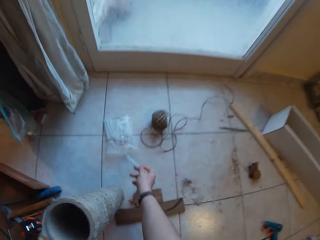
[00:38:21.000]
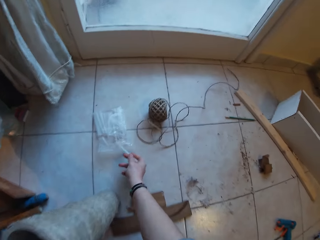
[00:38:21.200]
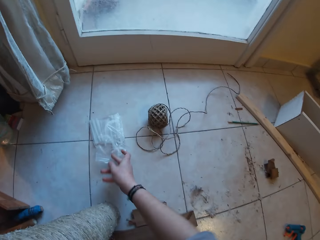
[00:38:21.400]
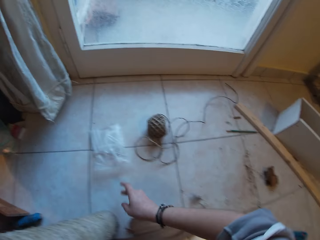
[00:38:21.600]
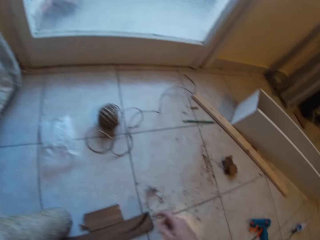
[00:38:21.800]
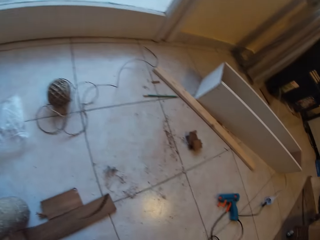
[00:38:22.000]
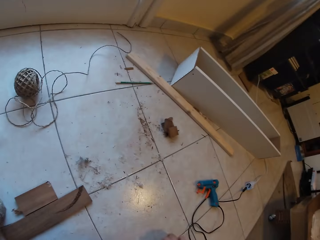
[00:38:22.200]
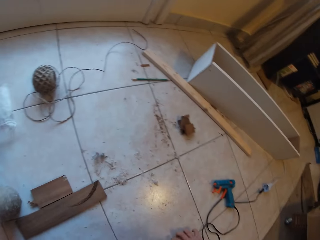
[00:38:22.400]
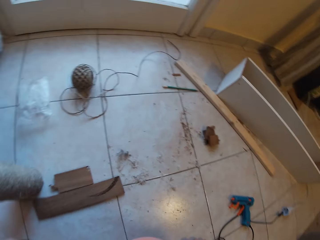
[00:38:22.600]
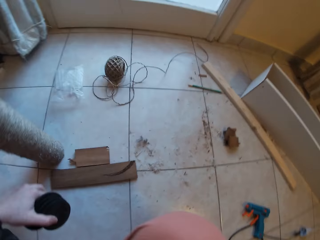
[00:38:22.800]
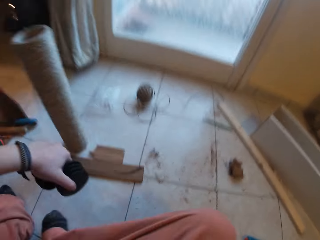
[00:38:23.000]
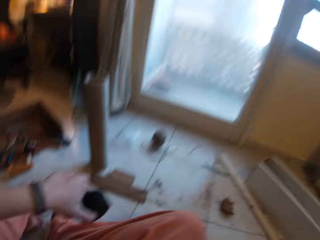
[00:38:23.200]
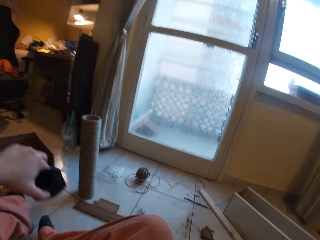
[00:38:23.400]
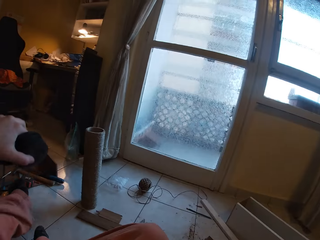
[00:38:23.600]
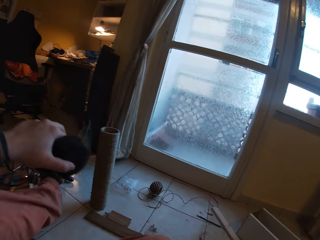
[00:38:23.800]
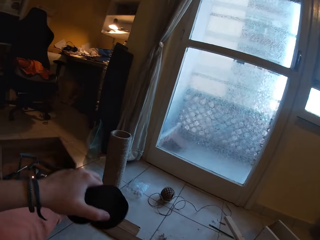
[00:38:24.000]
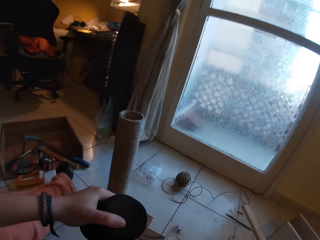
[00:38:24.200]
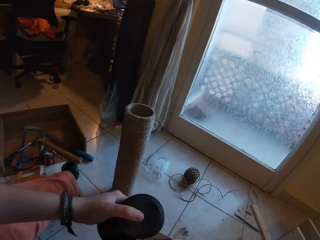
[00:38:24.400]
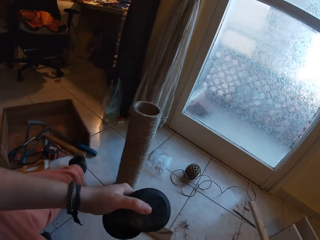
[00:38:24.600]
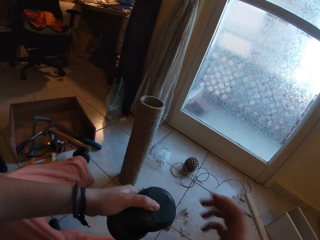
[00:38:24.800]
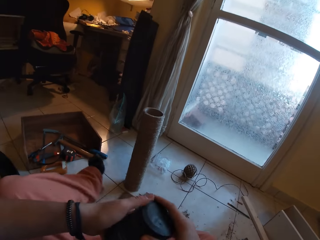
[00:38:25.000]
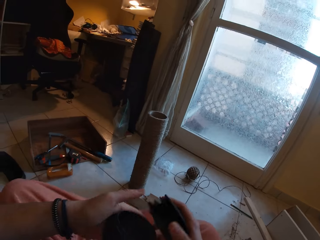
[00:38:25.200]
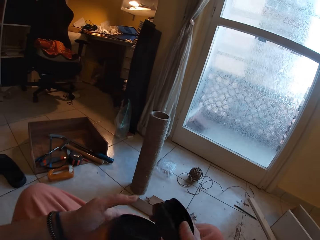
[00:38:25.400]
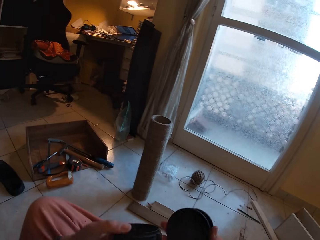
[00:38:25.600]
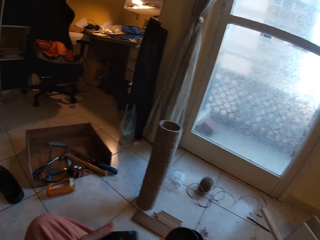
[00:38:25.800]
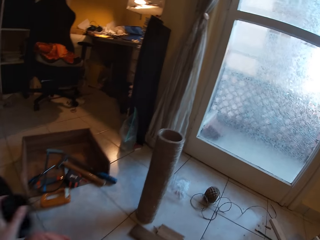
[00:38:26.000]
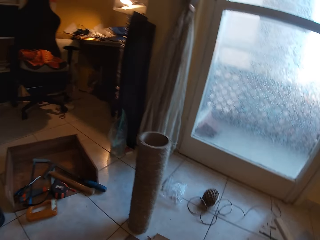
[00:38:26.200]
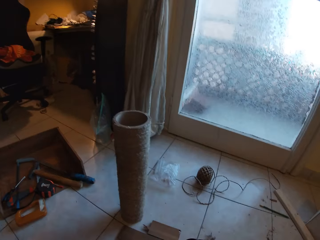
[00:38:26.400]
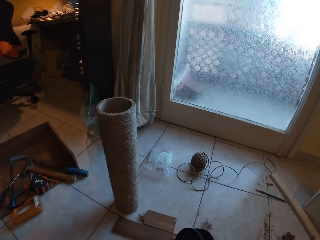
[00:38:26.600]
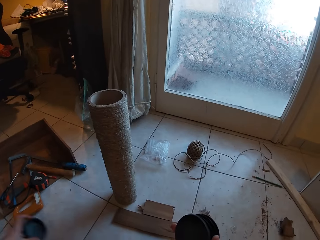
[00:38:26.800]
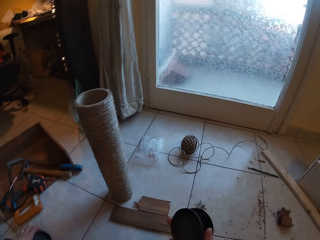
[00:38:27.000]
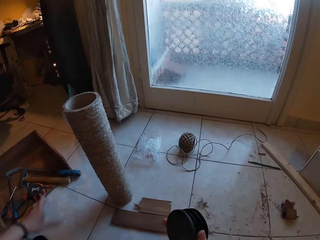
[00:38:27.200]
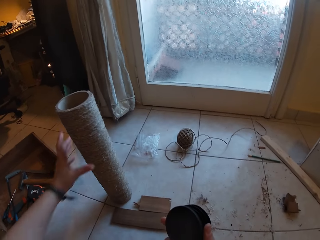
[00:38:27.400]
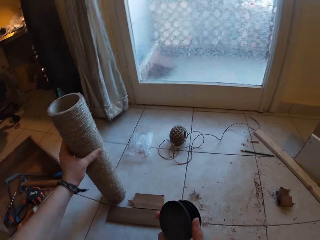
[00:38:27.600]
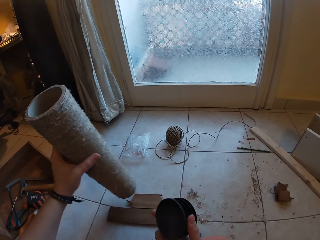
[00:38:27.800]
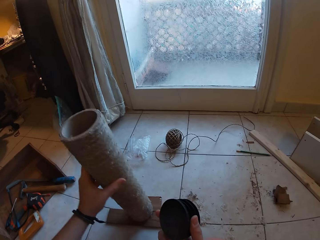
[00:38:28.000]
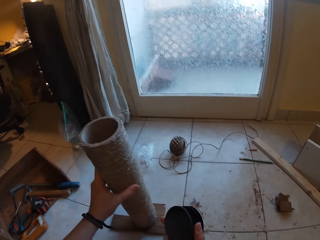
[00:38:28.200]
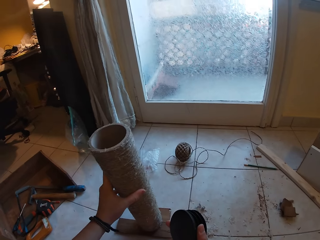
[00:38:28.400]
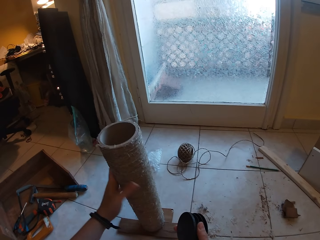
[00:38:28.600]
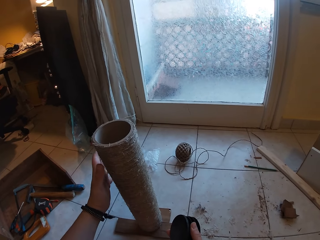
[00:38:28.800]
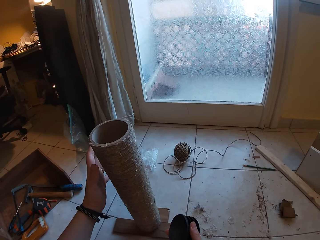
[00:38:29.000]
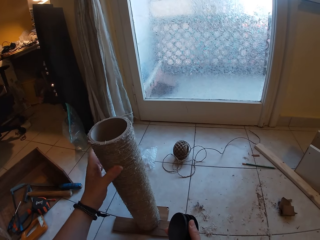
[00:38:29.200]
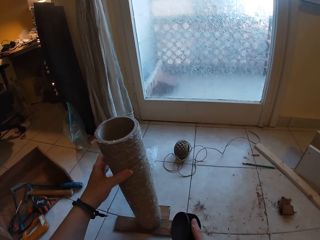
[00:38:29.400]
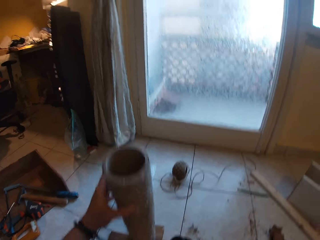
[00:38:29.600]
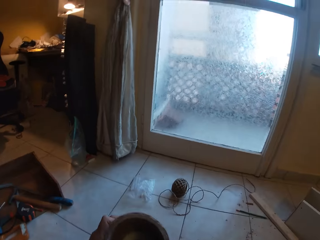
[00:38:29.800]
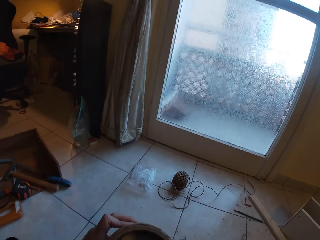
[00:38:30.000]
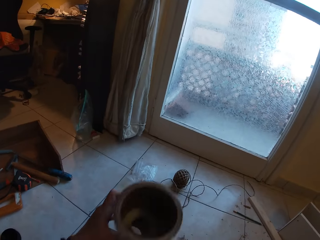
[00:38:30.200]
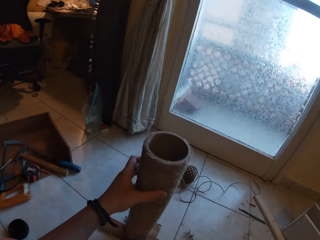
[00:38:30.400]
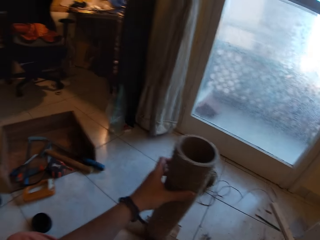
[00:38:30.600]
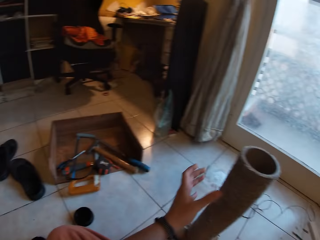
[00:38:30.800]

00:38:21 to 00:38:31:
The camera wearer drops the glue candle in a nylon pack on the floor with her right hand. She sits on the floor. She passes the plastic cover to her right hand with her left hand. She drops the plastic cover on the floor with her left hand. She places the craft on the wood planks on the floor with her left hand. She moves the sisal thread.

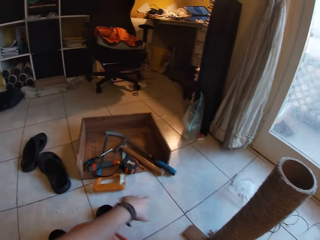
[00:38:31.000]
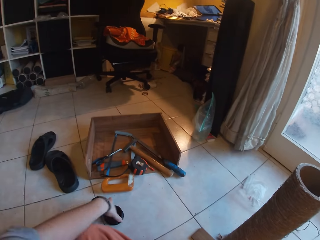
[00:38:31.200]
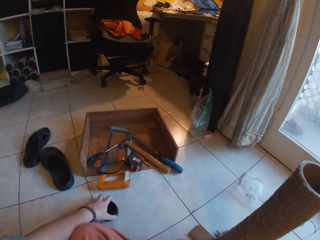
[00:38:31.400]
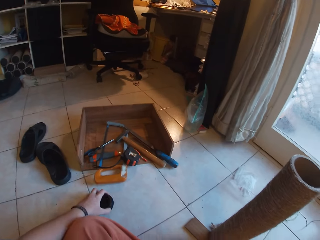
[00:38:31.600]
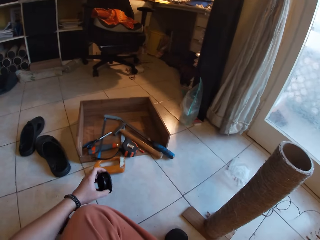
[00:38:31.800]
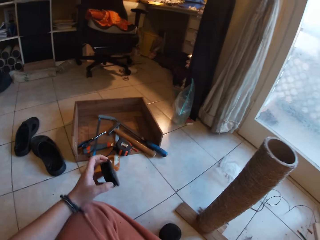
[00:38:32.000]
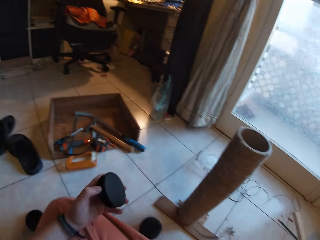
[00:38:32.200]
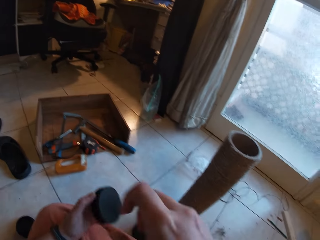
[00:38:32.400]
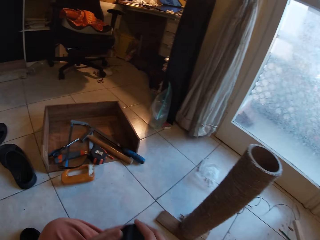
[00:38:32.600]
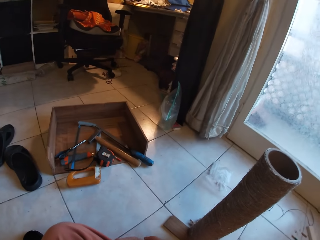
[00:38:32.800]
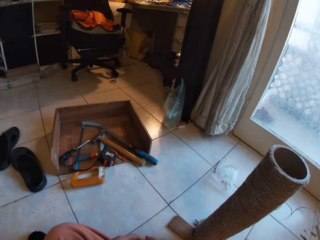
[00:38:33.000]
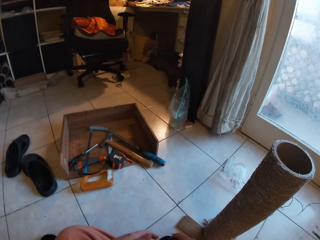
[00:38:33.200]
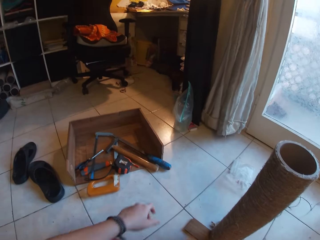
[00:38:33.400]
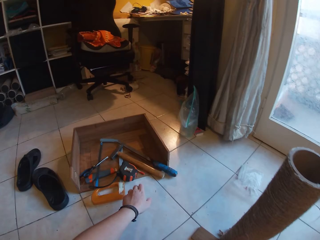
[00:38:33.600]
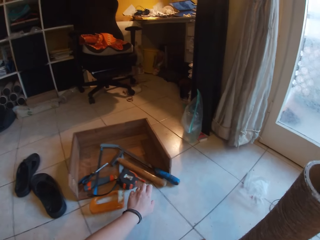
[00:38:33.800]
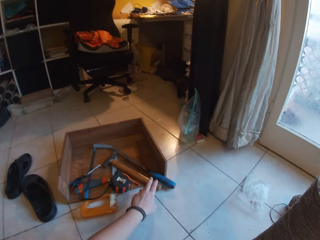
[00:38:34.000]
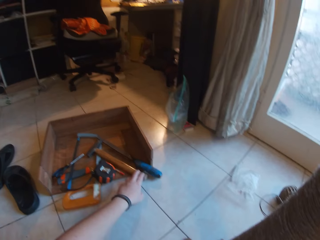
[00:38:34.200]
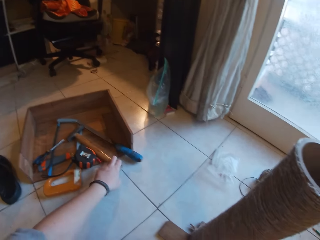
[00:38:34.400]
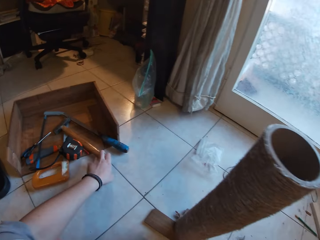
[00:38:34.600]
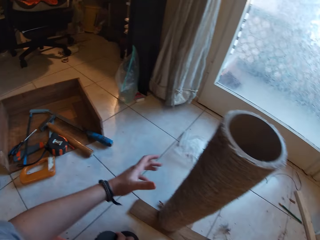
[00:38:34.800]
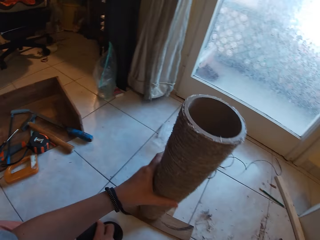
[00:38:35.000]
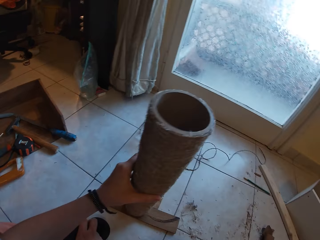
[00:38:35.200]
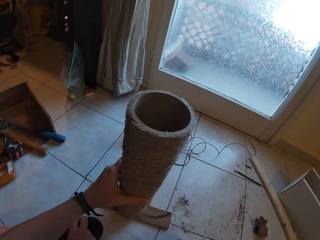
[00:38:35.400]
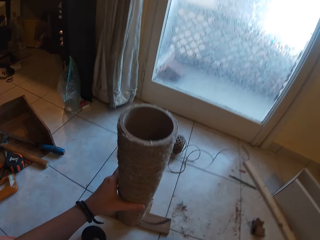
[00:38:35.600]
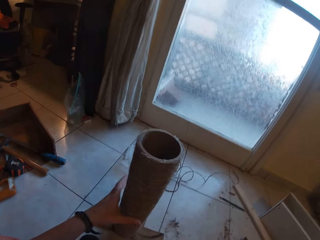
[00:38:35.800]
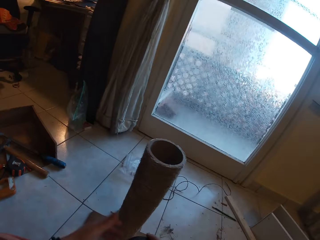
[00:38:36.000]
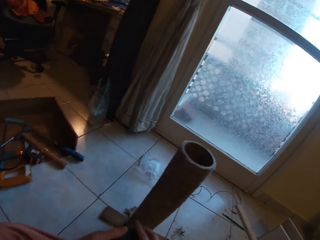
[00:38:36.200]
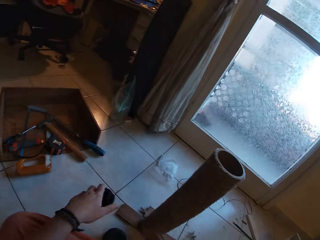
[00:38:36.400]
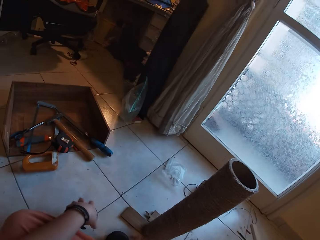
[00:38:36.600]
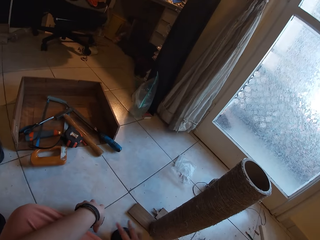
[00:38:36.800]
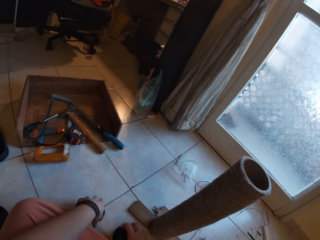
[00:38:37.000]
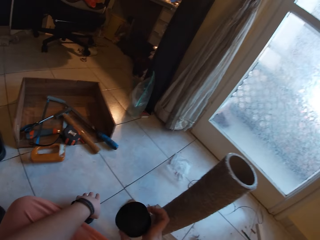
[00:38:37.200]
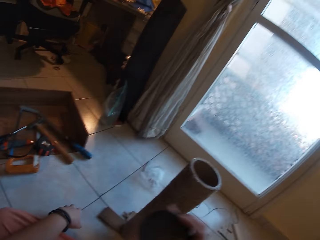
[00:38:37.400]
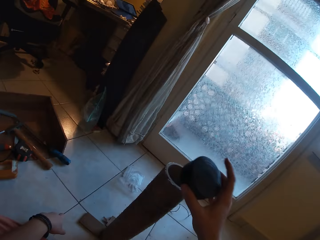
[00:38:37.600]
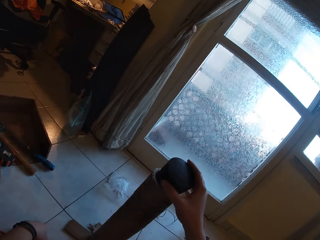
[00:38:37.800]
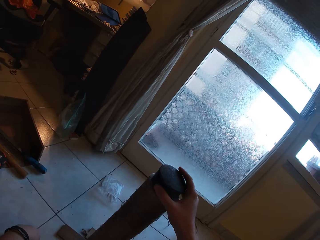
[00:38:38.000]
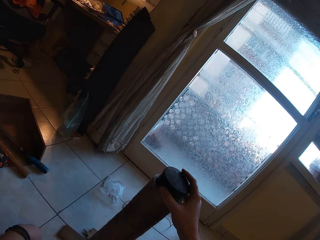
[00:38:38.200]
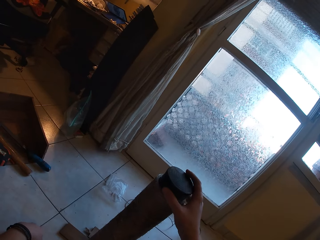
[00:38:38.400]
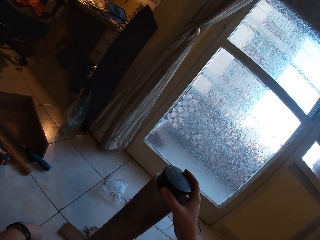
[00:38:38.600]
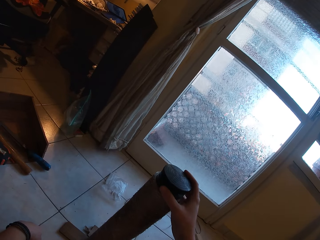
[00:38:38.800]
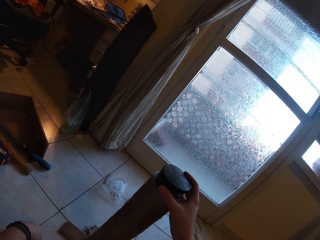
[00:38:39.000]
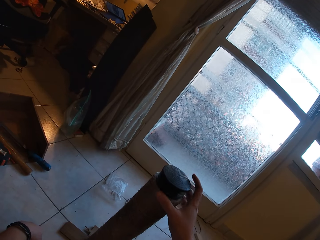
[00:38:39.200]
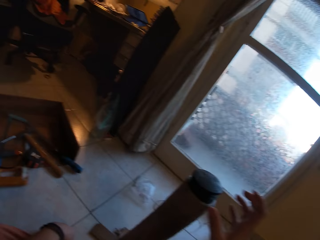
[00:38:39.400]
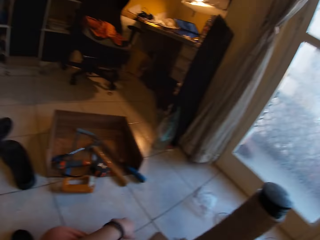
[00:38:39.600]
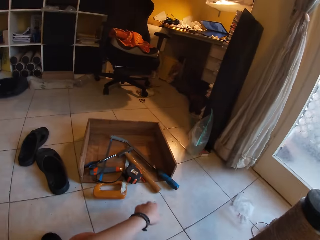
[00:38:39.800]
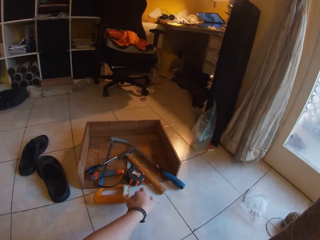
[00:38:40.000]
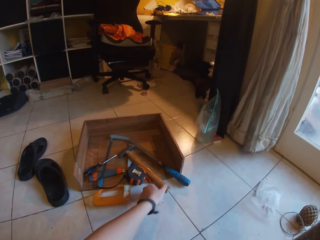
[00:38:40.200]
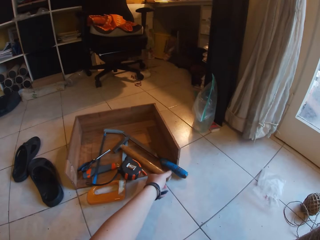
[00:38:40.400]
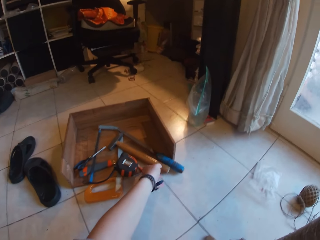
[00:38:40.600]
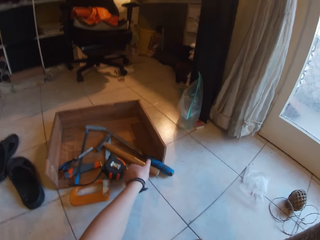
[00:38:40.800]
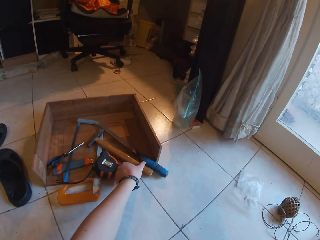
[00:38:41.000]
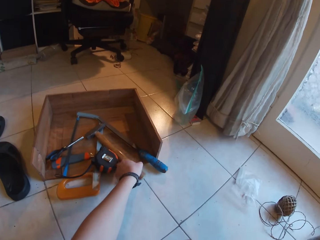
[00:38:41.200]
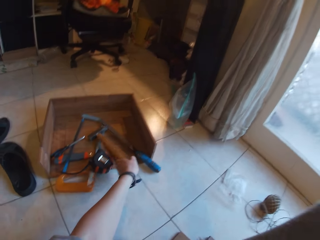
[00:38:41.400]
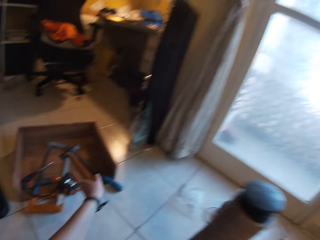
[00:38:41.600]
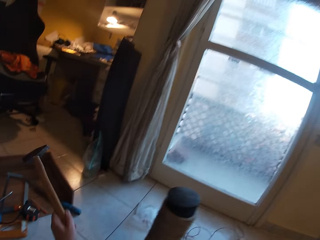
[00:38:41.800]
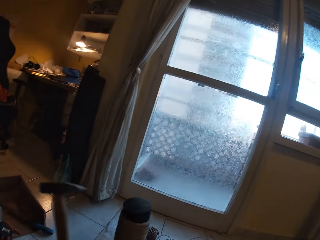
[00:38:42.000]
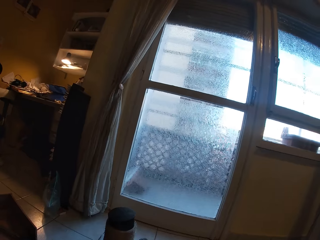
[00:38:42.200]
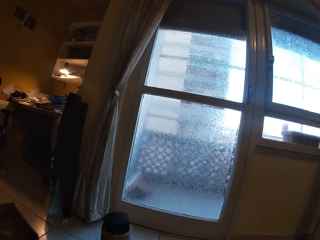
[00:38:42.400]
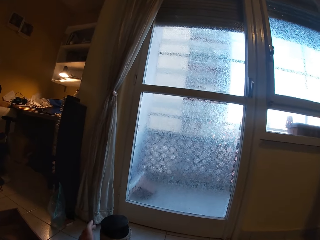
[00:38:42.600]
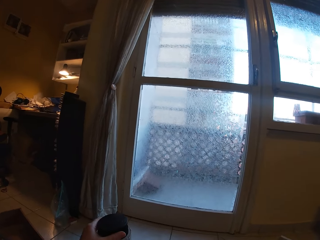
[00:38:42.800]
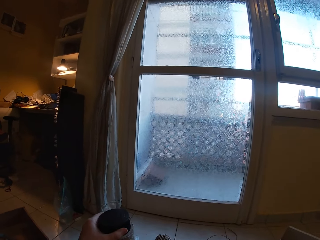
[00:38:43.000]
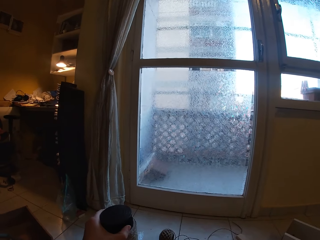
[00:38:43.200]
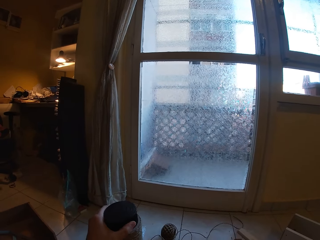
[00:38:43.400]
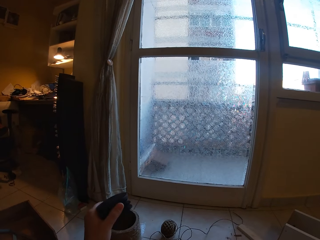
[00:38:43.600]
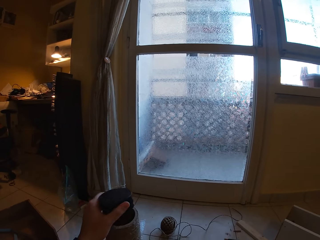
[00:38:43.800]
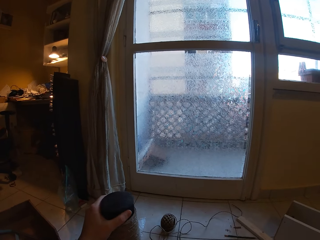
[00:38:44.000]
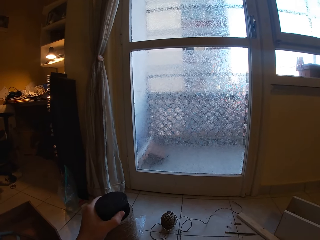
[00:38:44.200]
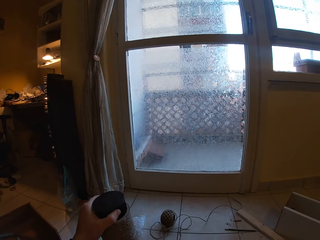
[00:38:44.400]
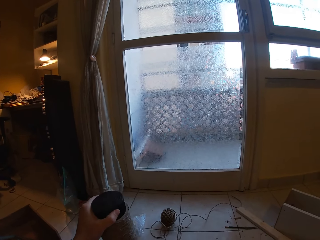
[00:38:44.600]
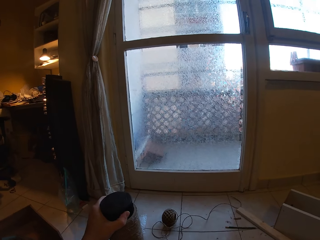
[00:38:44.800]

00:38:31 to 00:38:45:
The camera wearer picks the plastic cover or lid from the floor with her left hand. She passes the plastic cover to her right hand with her left hand. She adjusts the craft on the wood planks on the floor with her left hand. She passes the plastic cover to her left hand with her right hand. She picks the plastic cover from the floor with her right hand. She drops the plastic cover on the floor with her left hand. She places the plastic cover on the craft with her right hand. She fixes the lid on the sisal thread. She picks a hammer from the toolbox with her left hand. She adjusts the plastic cover on the craft with her left hand.
